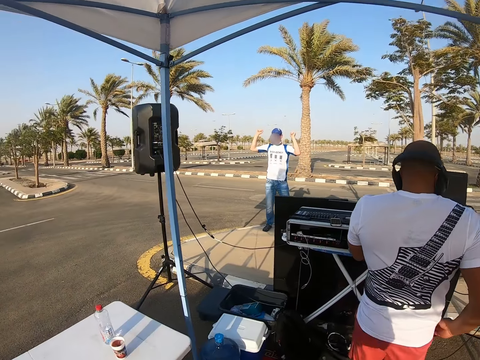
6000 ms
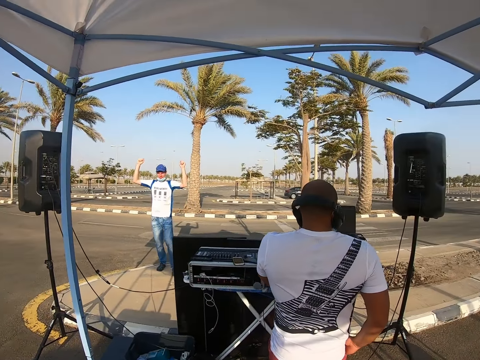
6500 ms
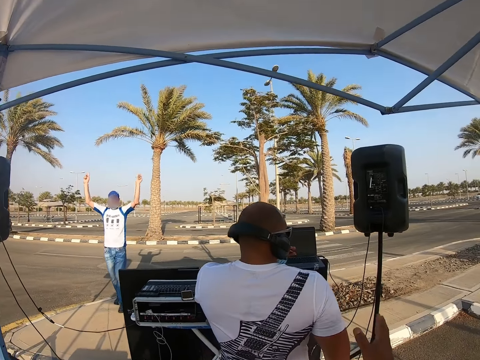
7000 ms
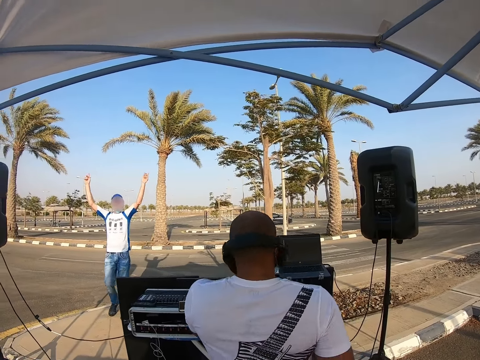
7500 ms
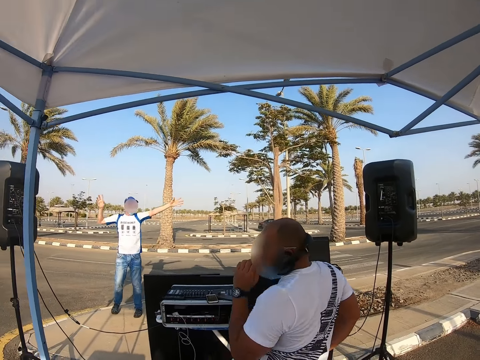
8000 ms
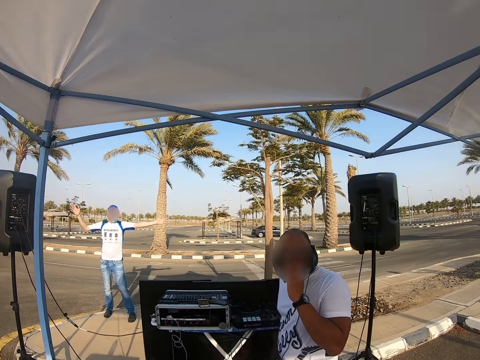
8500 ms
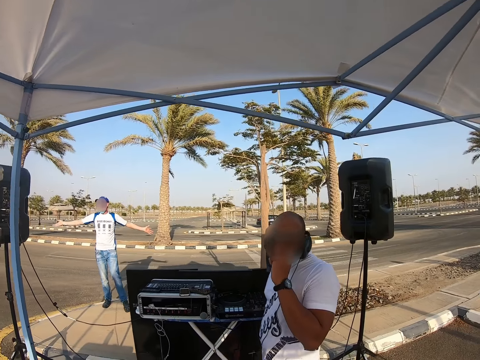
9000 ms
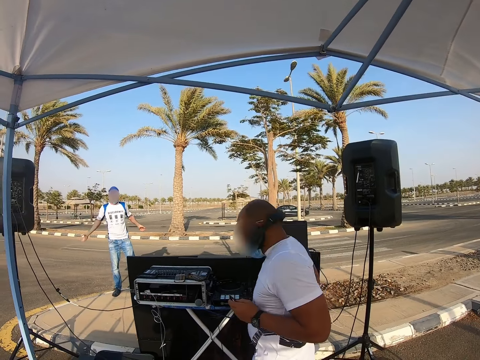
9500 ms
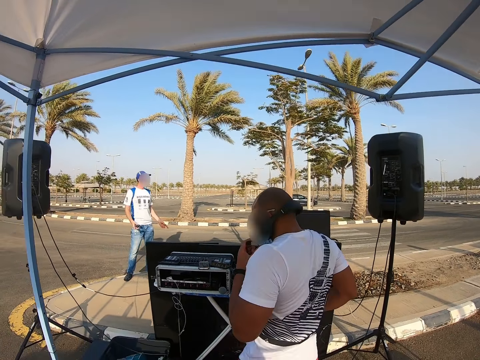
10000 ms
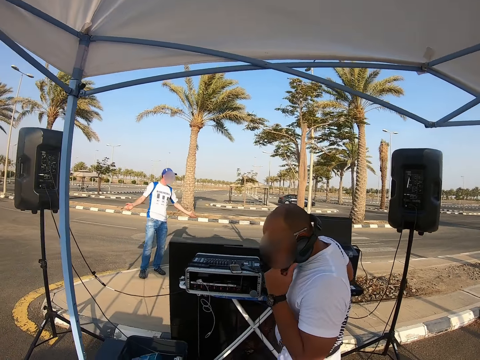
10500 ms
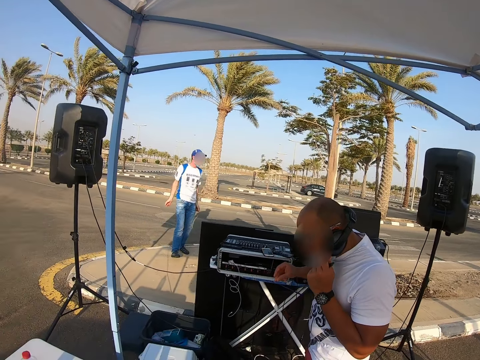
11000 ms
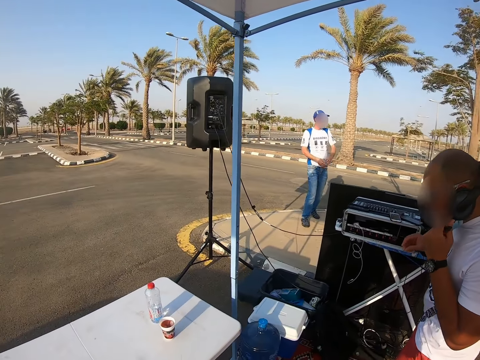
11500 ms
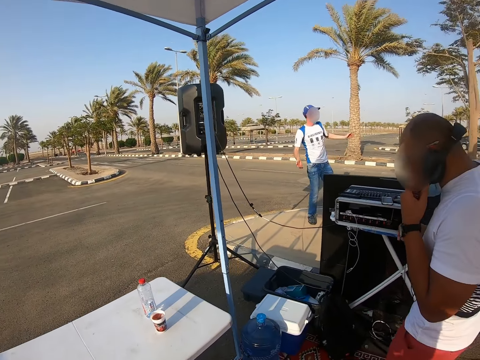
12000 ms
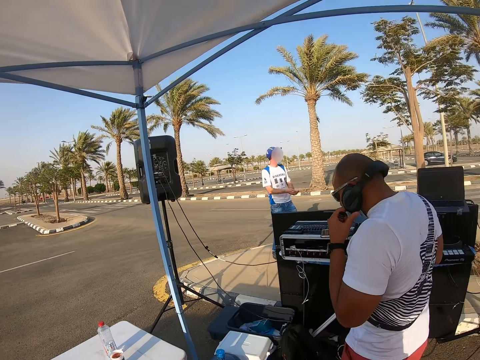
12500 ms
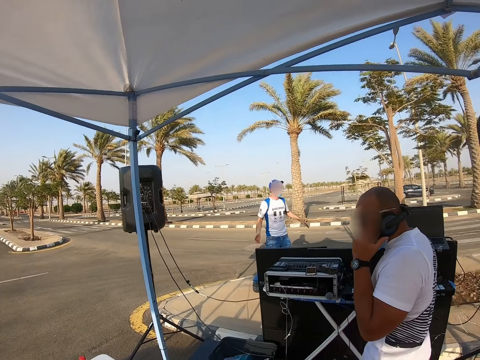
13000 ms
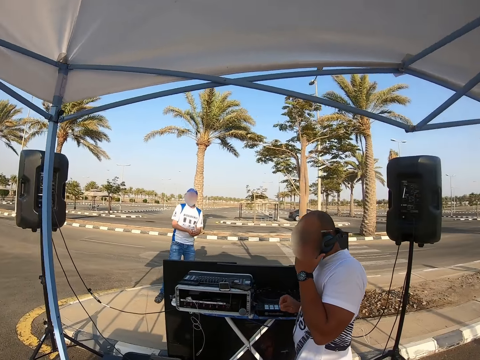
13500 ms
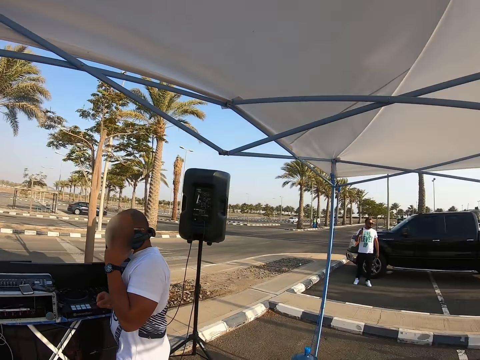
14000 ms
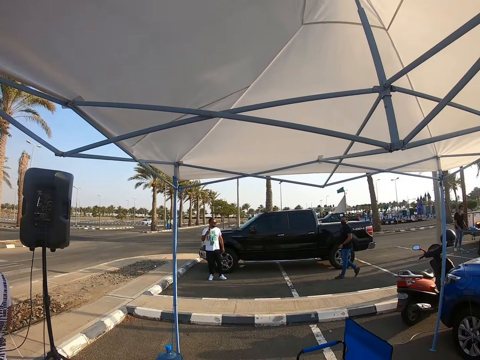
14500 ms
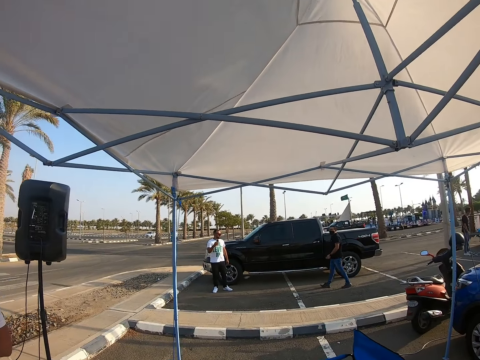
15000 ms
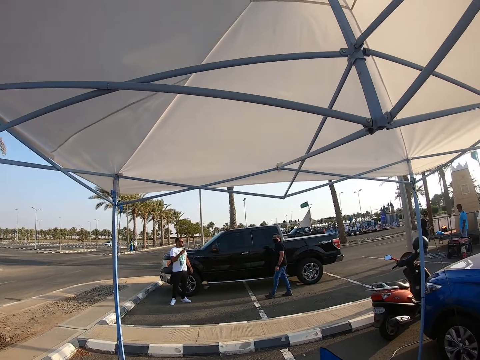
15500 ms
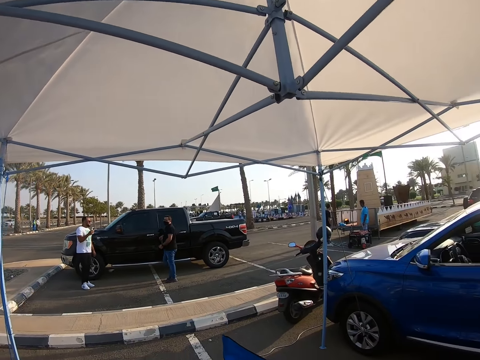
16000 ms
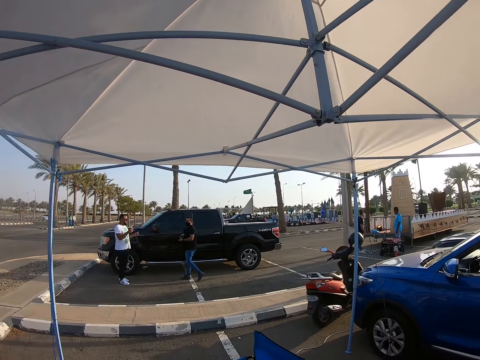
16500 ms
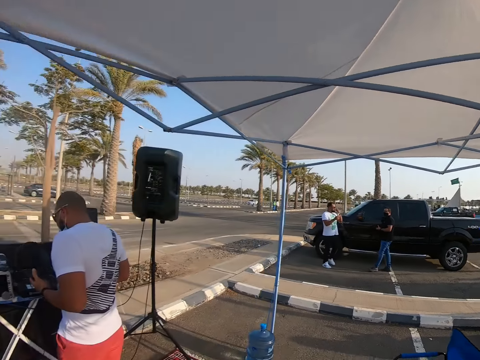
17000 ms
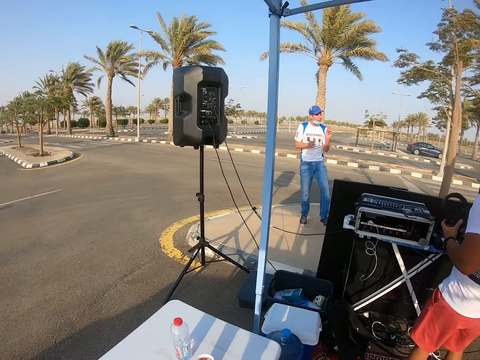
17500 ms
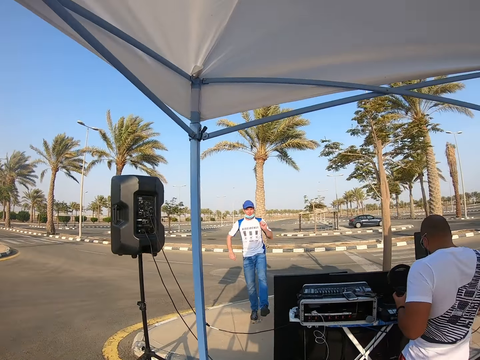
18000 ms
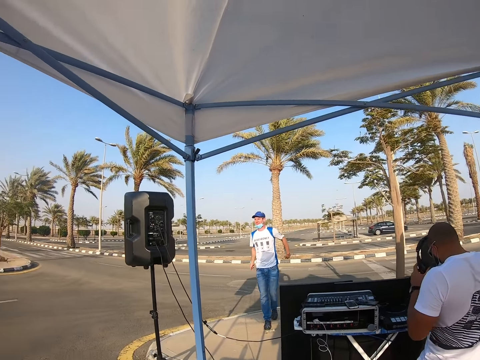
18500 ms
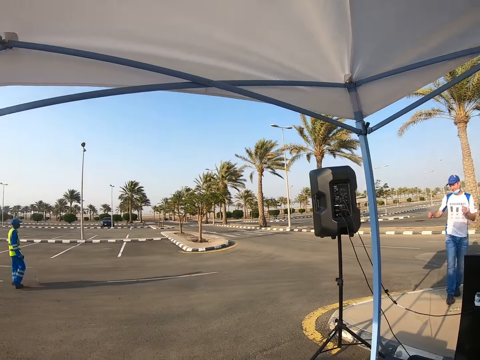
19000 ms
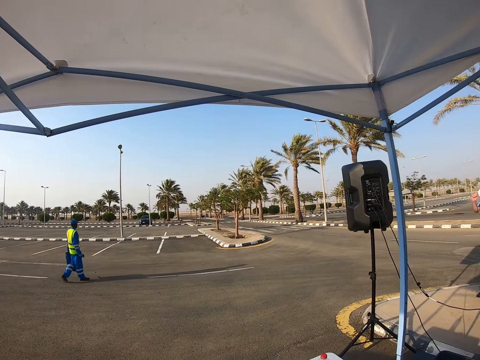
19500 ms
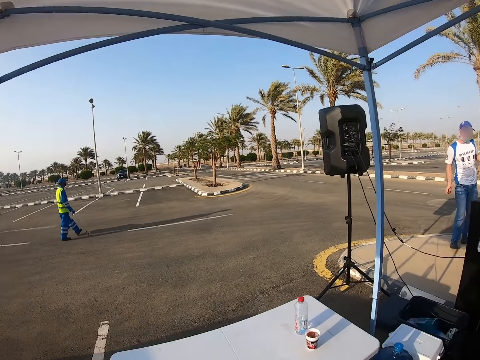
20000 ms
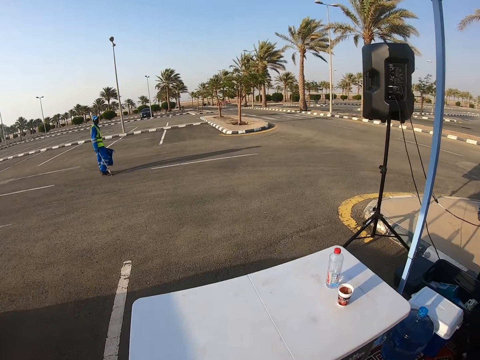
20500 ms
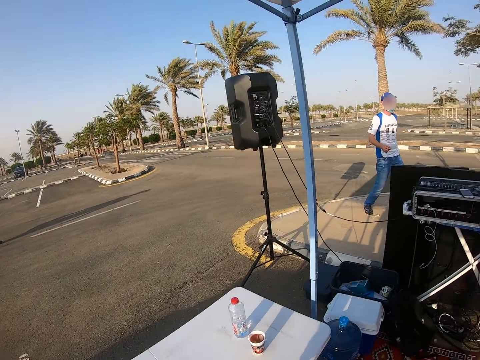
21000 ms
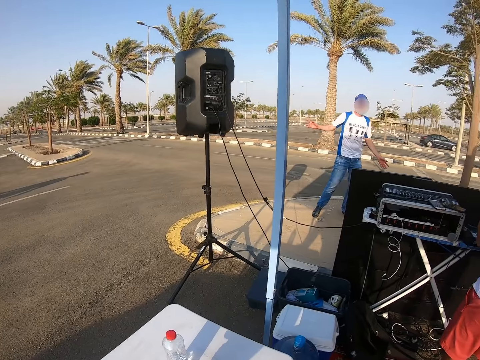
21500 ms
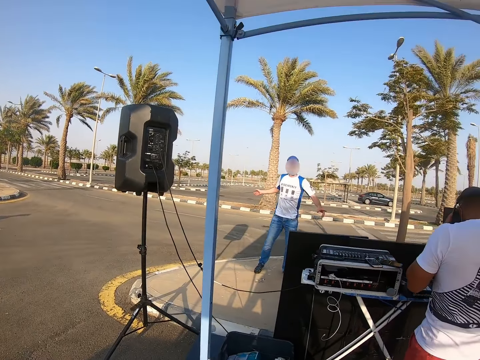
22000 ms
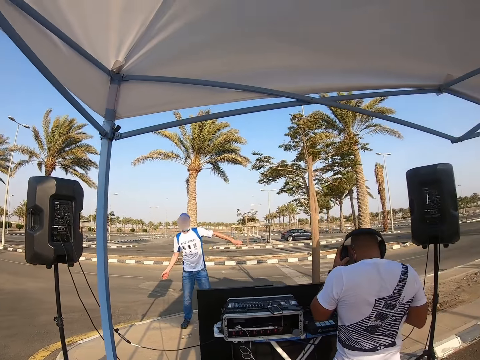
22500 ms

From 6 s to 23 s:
The camera wearer touches a man. The man interacts with the camera wearer. Another man dances on the pavement. The camera wearer looks around the parking lot. The first man looks around and touches his face. The camera wearer walks around the parking lot. They look around the parking lot. They stare at the second man. The first man puts on the headphones. The camera wearer stares at the second man again. Another man walks around the parking lot. The camera wearer stares at the second man.

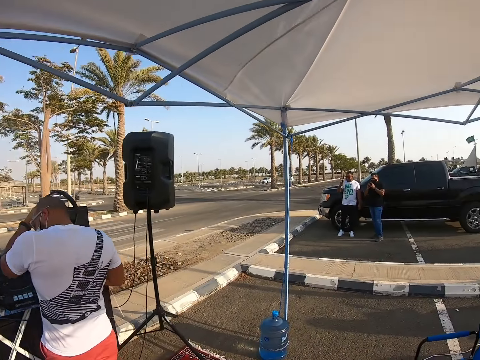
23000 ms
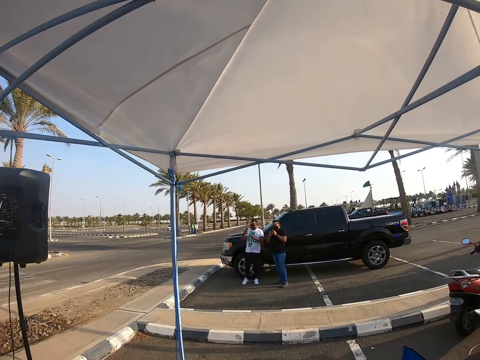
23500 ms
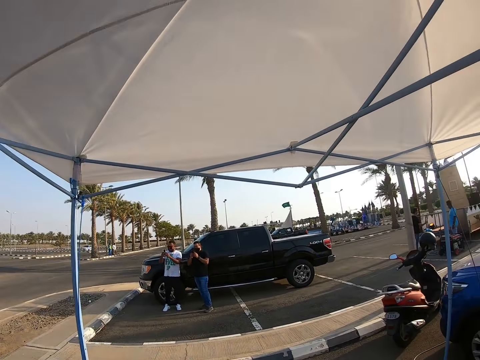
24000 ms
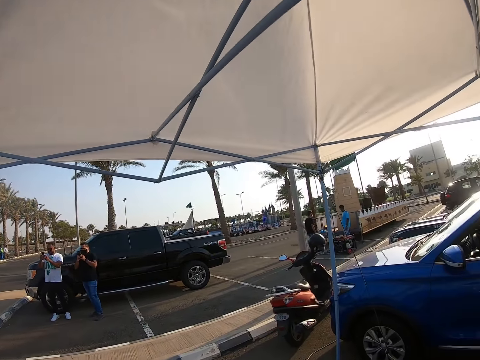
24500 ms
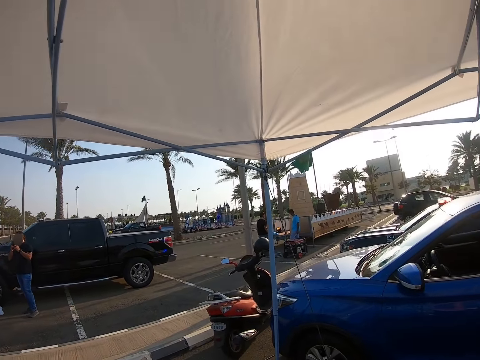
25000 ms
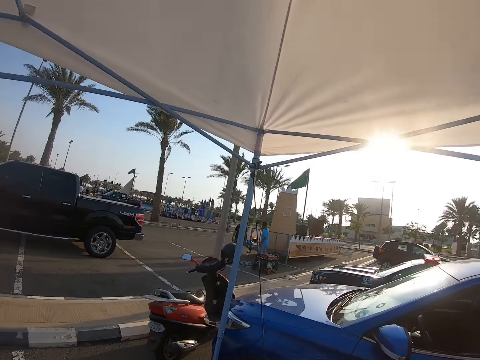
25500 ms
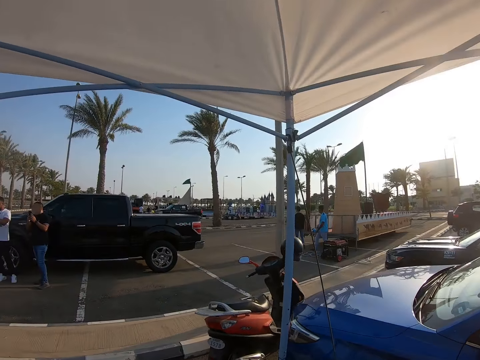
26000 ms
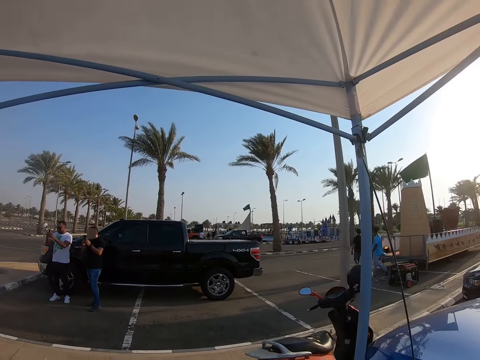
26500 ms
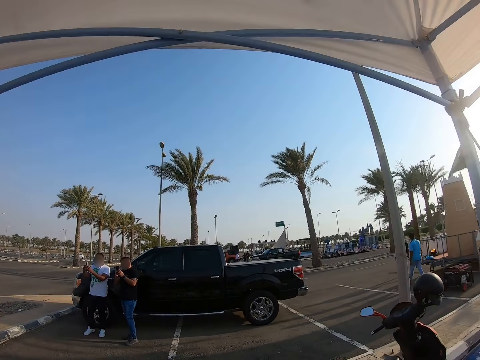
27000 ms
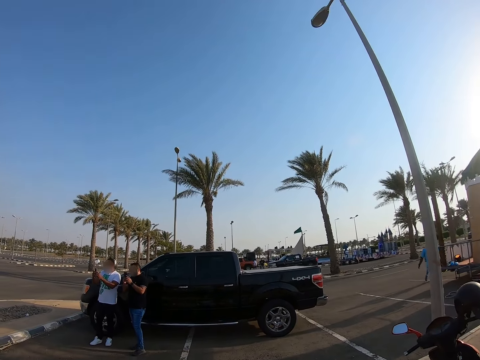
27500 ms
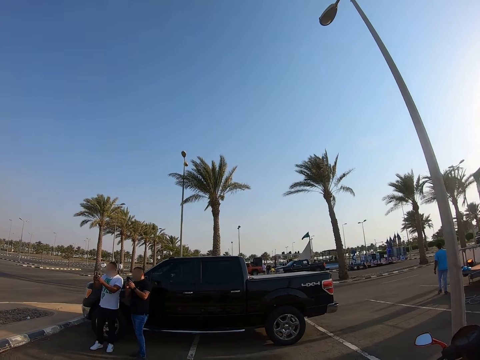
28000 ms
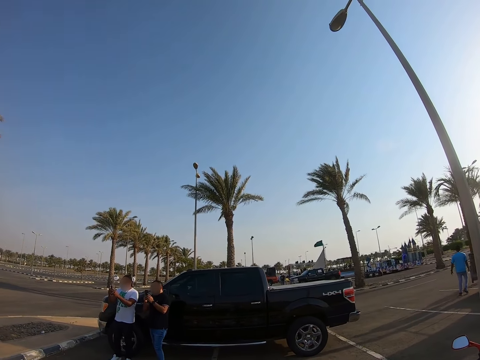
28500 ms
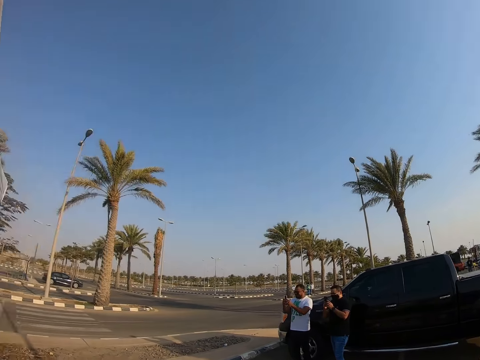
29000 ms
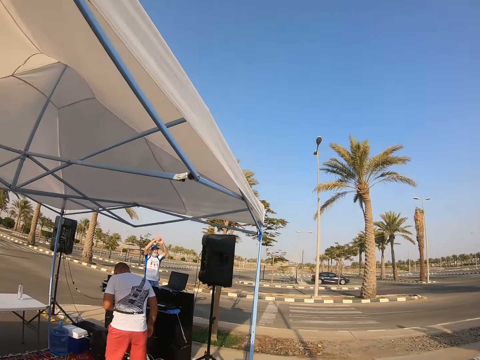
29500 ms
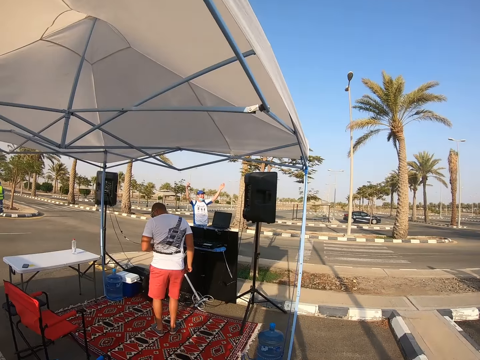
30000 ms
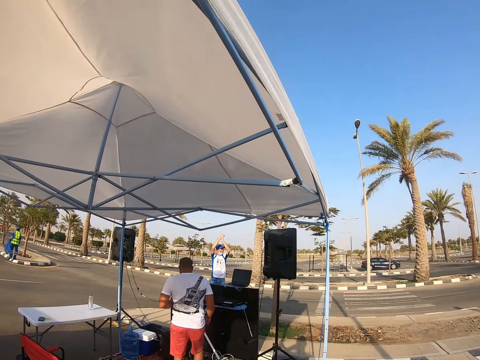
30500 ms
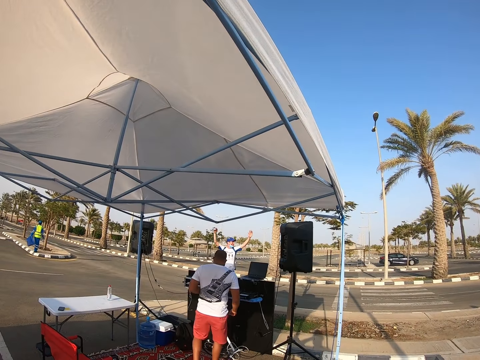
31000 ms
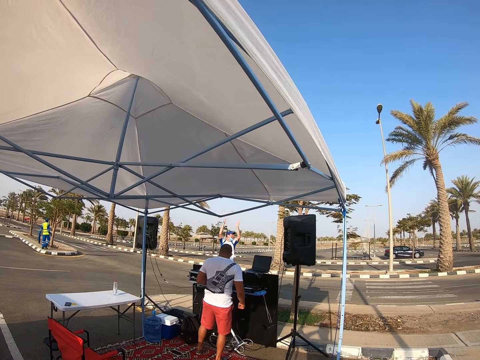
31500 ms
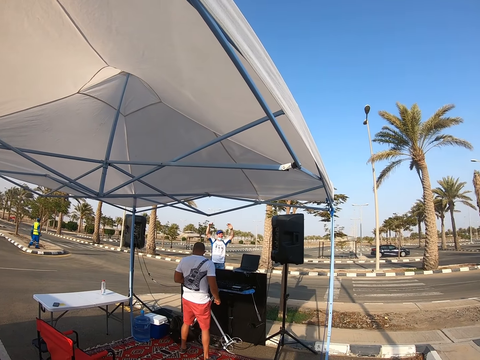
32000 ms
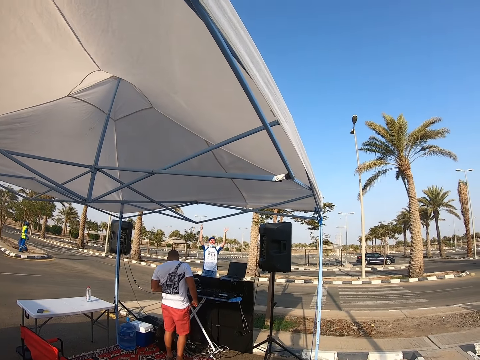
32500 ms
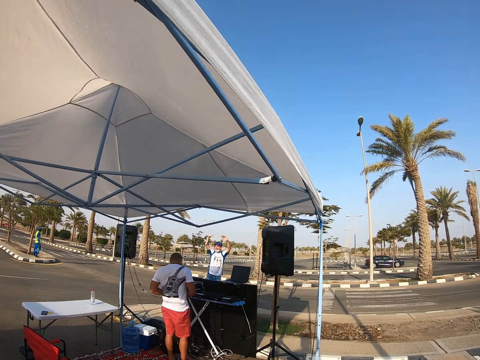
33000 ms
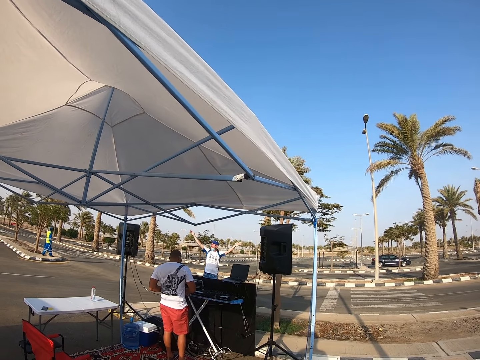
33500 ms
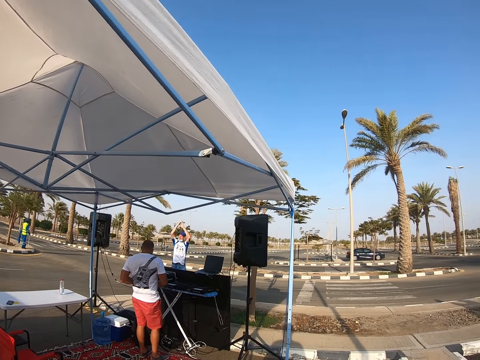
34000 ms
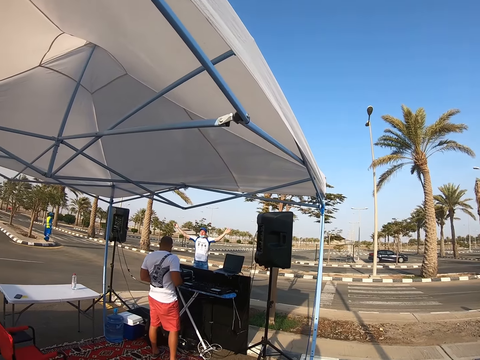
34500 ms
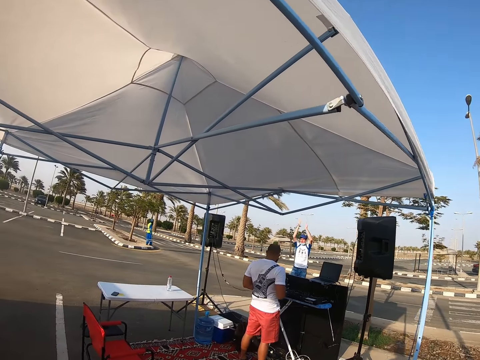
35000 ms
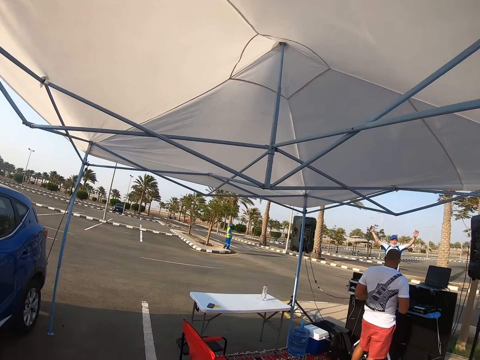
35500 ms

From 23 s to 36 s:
A man holds the headphones. The camera wearer looks around the parking lot. They walk around the parking lot. They look around the parking lot. They stare at another man. The first man dances on the pavement. The camera wearer looks around the parking lot.
